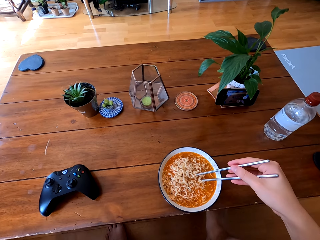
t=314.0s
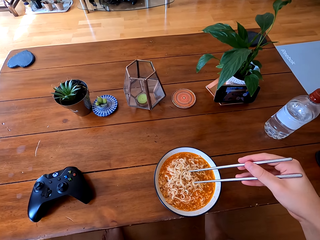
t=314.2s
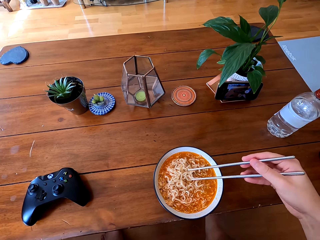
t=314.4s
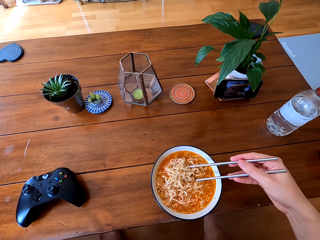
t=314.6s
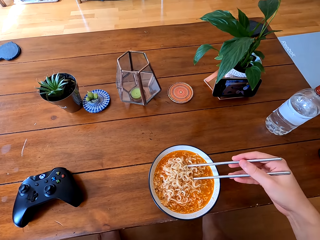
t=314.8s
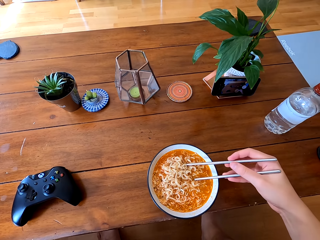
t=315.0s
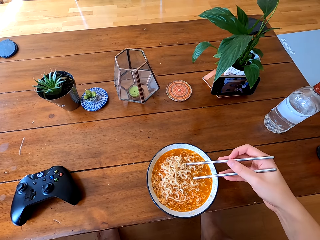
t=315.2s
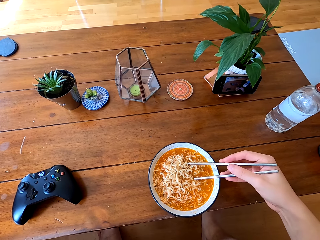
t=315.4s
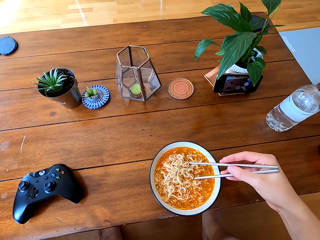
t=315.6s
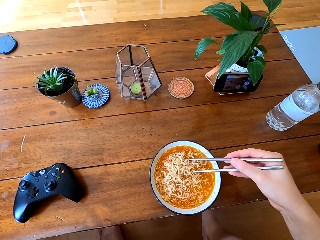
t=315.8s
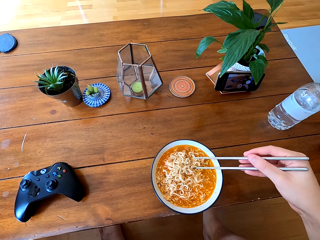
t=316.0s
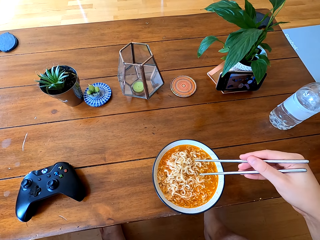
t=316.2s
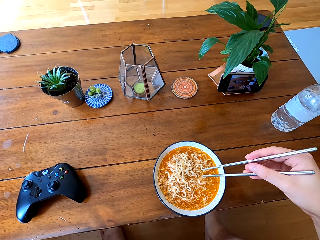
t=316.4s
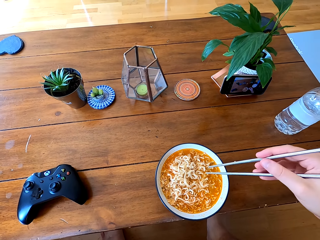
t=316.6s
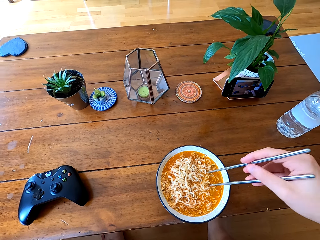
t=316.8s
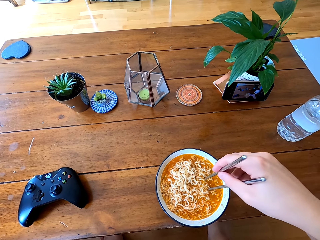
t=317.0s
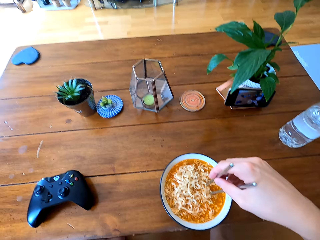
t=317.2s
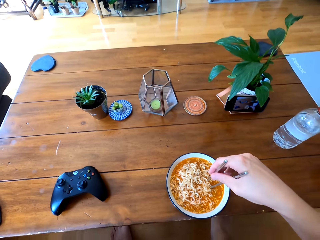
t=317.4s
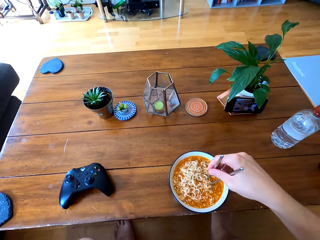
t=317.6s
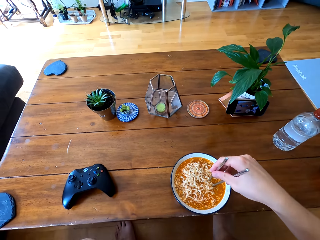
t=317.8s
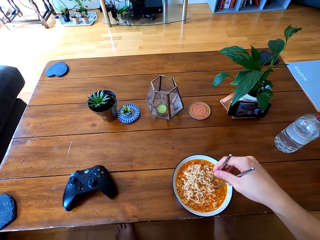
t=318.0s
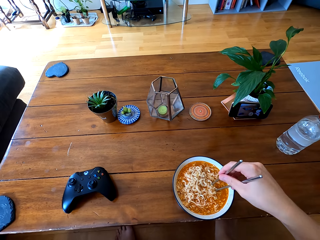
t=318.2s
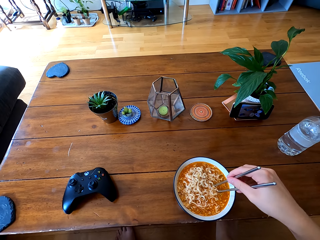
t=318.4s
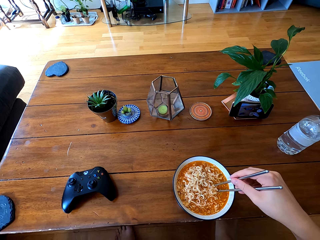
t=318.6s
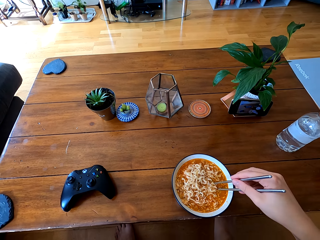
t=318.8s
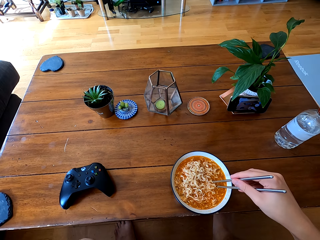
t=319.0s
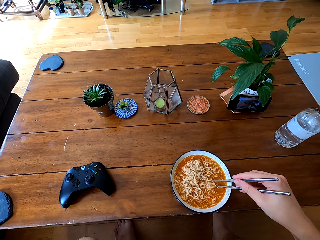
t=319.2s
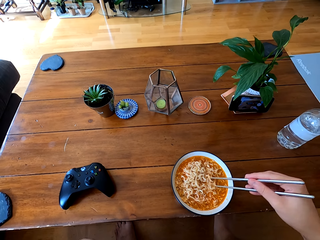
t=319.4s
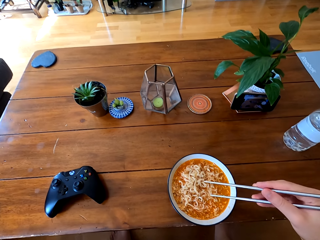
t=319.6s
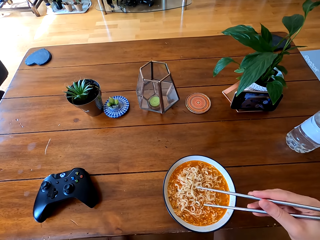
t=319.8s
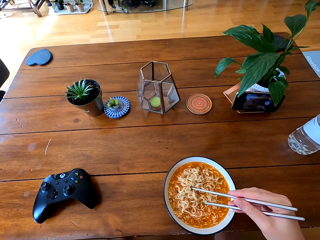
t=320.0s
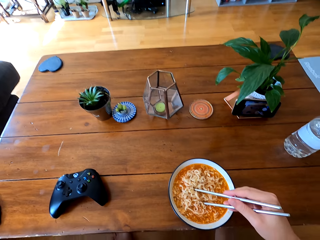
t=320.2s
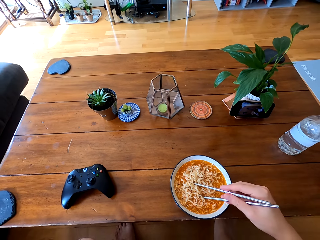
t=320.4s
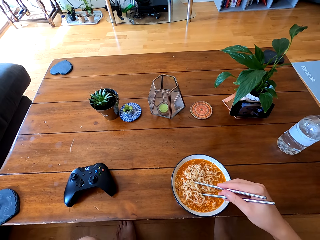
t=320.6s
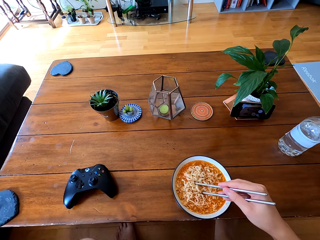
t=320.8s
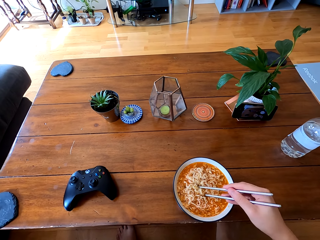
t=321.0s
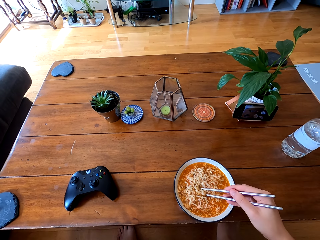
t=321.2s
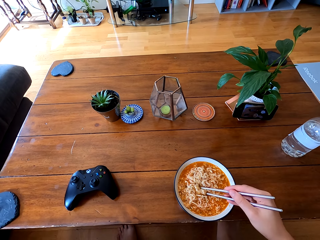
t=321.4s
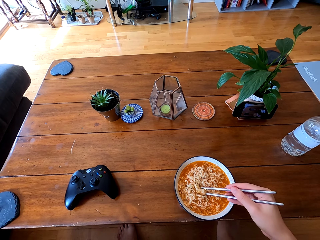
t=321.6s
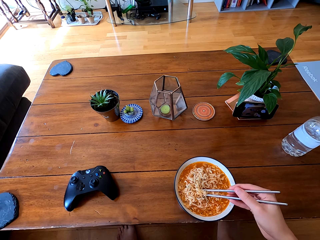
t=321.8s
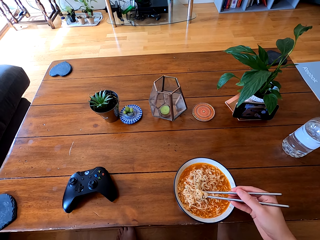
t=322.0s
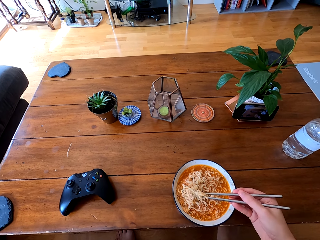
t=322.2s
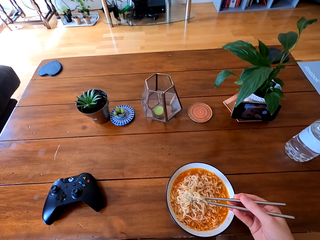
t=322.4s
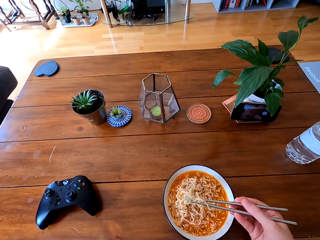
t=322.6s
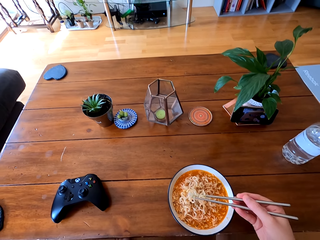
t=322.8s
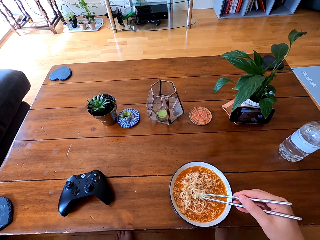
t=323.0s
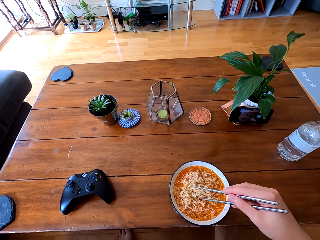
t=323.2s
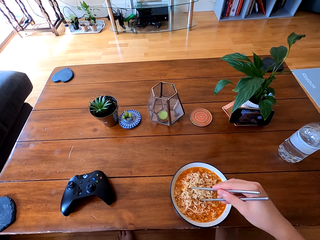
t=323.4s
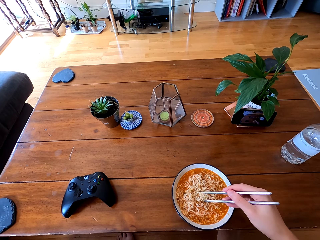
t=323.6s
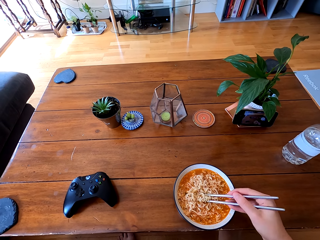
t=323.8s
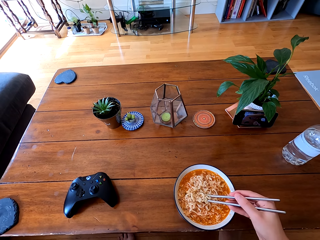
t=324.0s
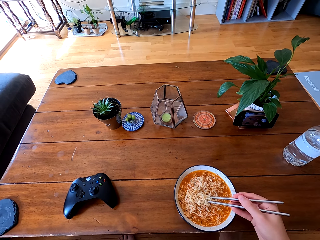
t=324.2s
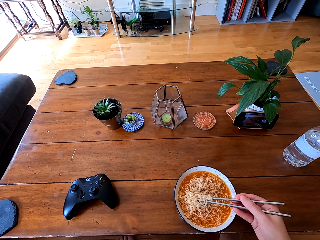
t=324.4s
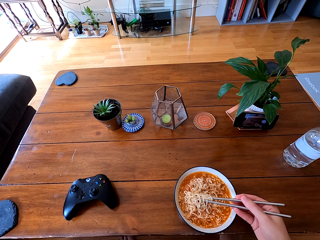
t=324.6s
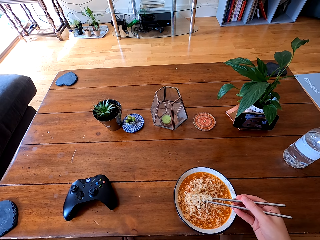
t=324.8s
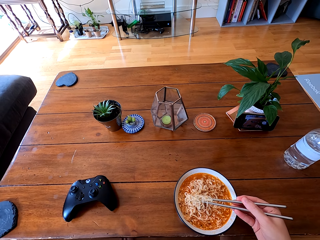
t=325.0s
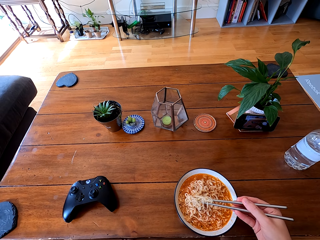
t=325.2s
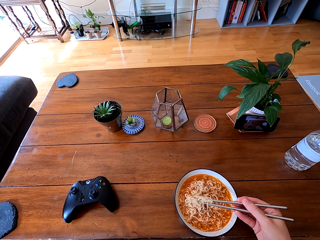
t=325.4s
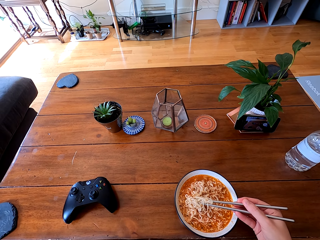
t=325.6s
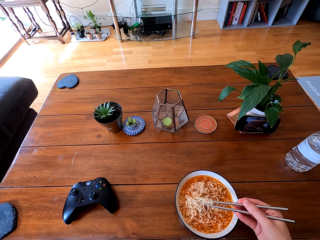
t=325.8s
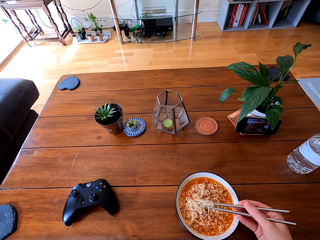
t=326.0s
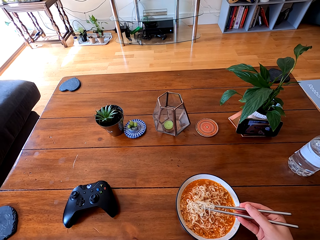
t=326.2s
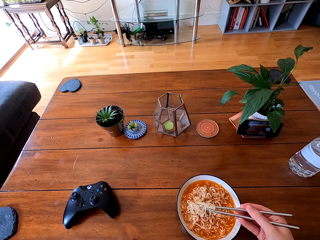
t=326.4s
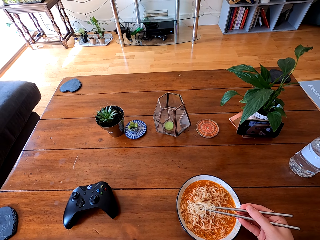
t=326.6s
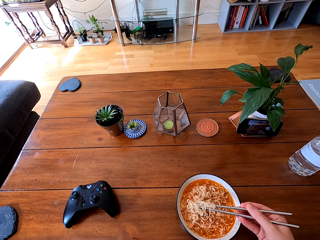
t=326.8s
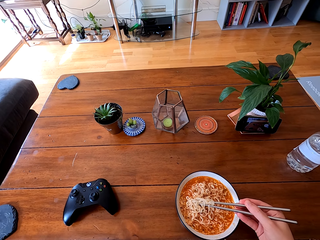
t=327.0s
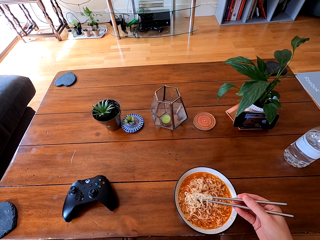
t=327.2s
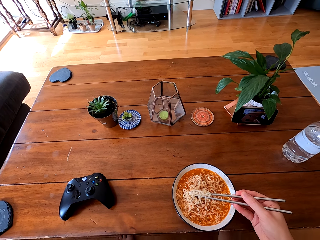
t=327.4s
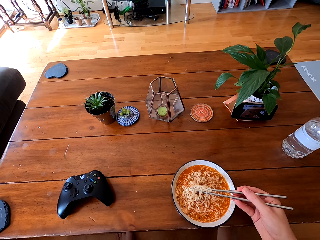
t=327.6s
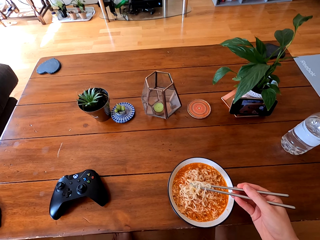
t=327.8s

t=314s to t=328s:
The camera wearer dips the chopsticks in the noodles. They scoop the noodles with the chopsticks.

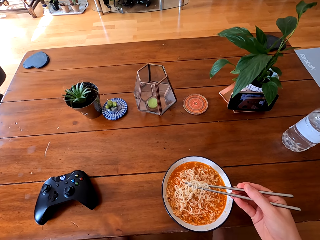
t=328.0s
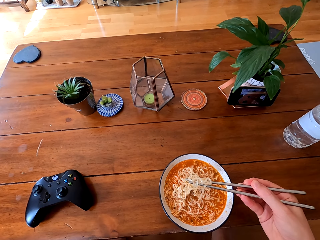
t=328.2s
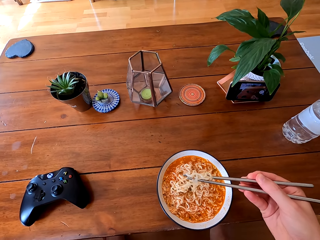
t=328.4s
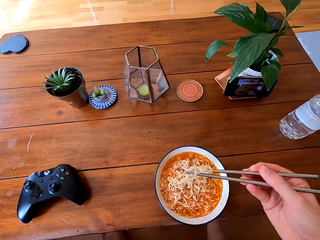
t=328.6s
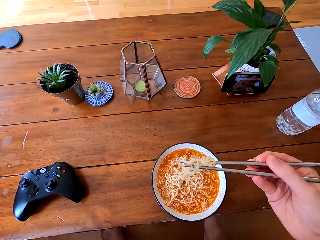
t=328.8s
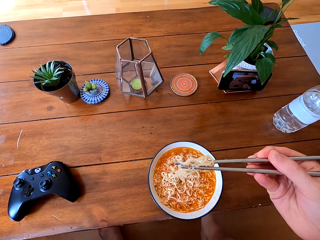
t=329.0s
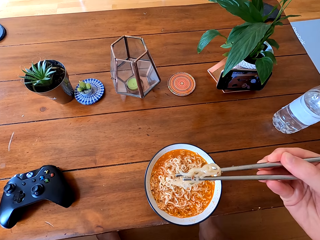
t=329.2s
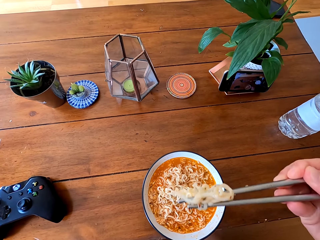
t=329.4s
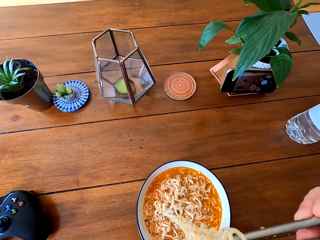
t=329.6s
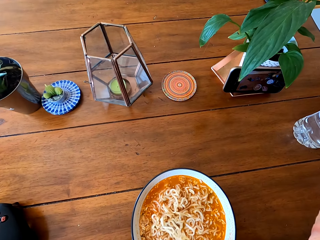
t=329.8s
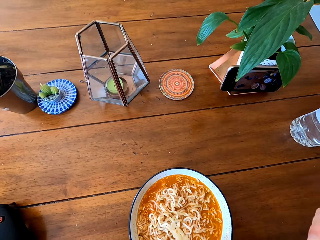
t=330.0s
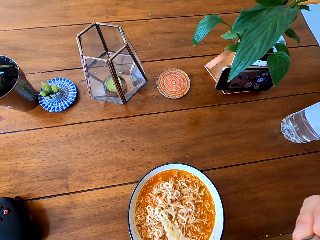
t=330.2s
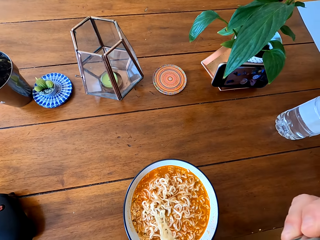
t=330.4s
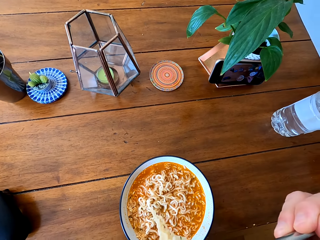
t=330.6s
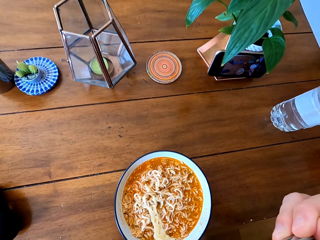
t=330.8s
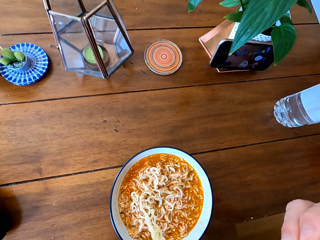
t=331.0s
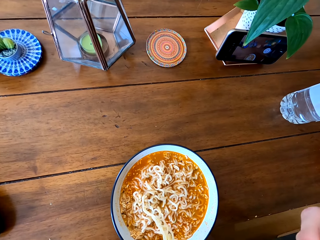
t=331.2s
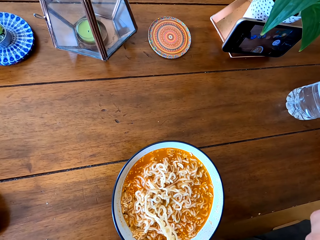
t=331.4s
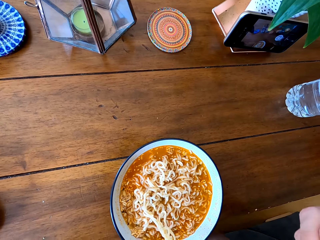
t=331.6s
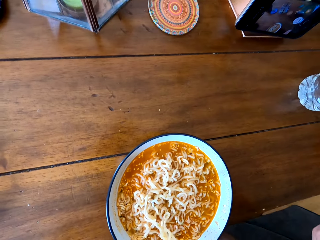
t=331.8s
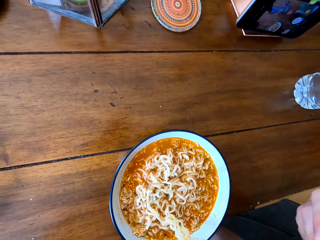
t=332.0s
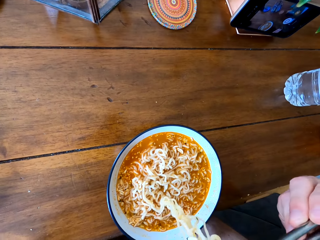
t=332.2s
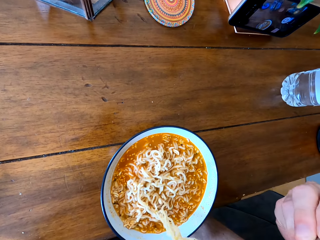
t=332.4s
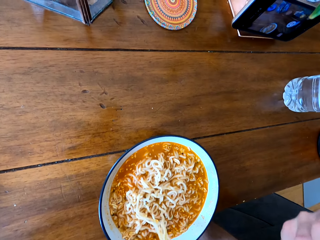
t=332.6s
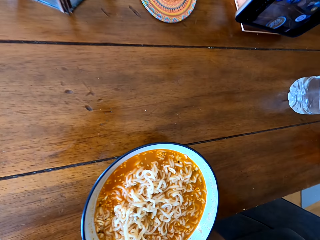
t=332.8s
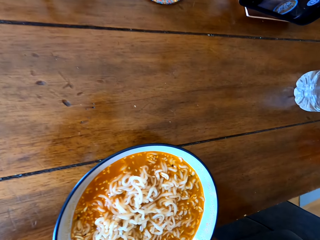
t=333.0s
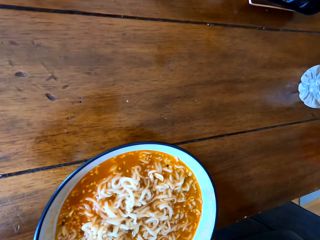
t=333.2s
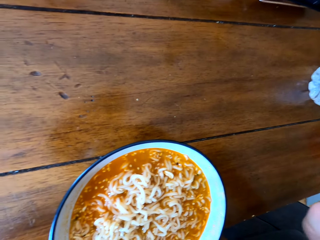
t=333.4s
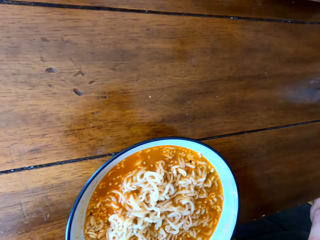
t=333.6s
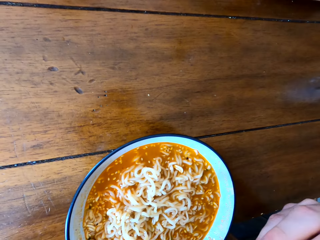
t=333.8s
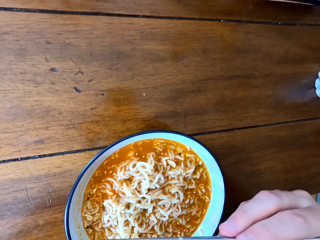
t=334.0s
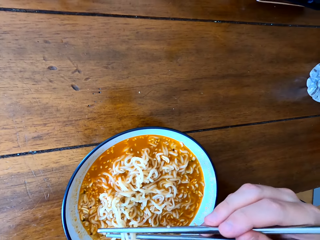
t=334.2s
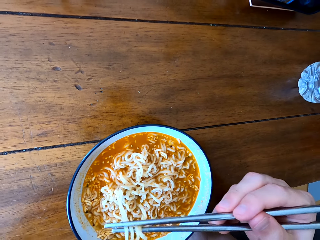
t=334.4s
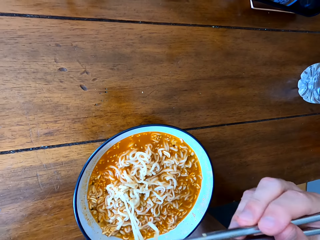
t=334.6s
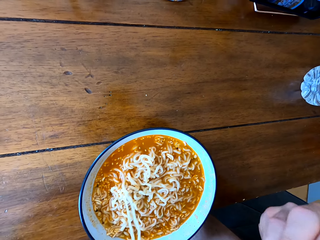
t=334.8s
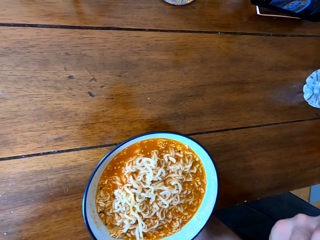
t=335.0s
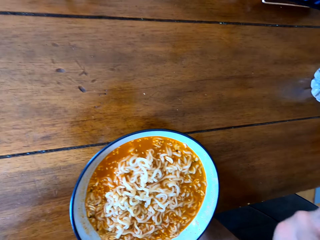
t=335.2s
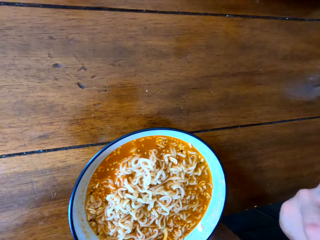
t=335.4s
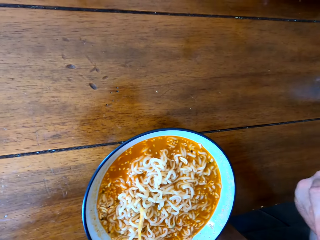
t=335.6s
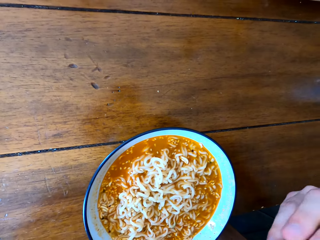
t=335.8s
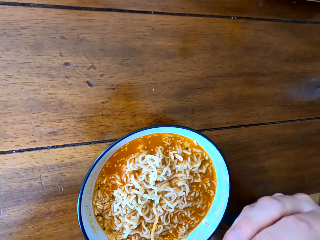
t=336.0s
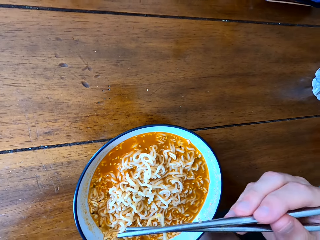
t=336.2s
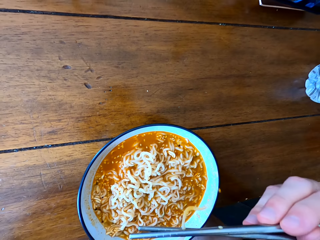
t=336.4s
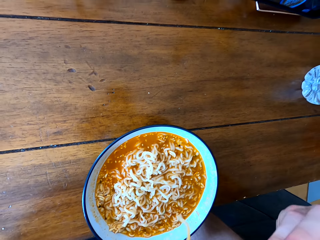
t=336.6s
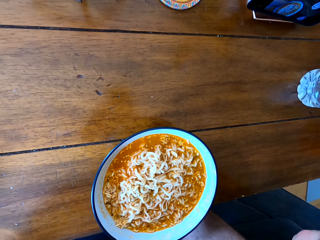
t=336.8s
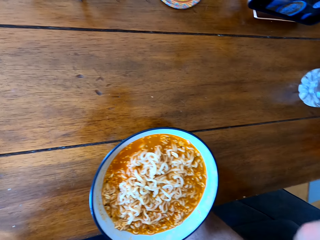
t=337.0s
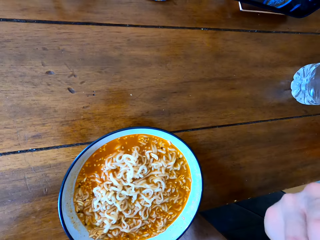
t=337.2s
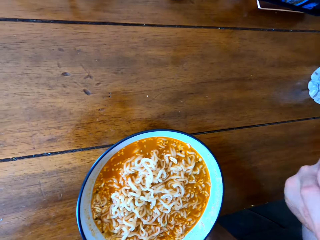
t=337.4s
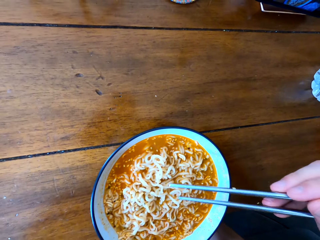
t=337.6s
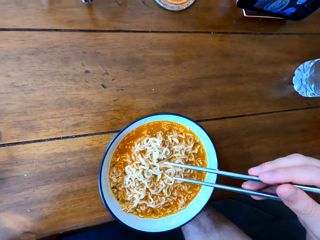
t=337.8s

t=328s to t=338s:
The camera wearer takes the noodles. They cool the noodles. They eat the noodles.
